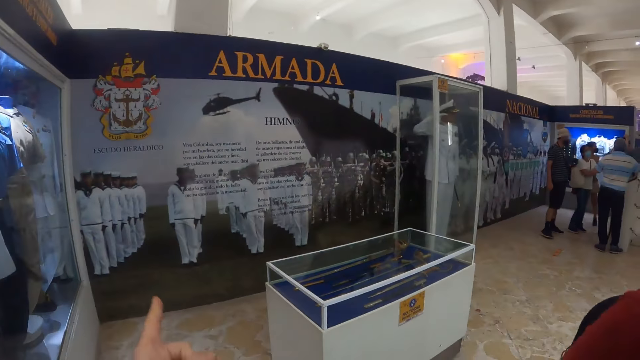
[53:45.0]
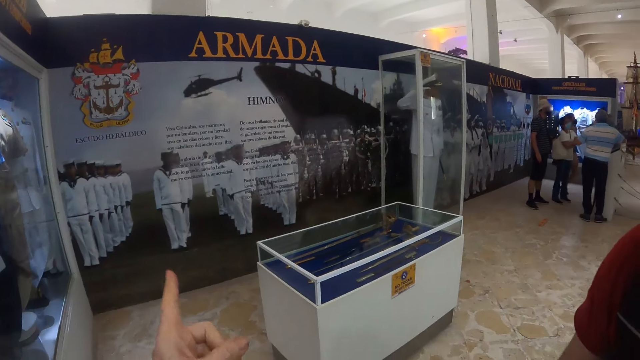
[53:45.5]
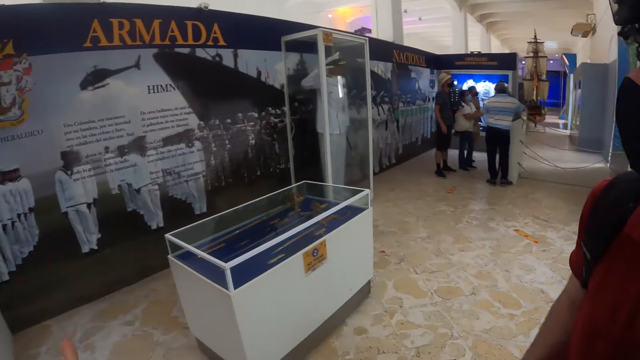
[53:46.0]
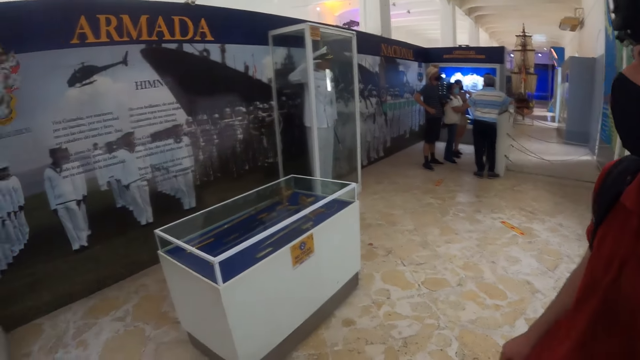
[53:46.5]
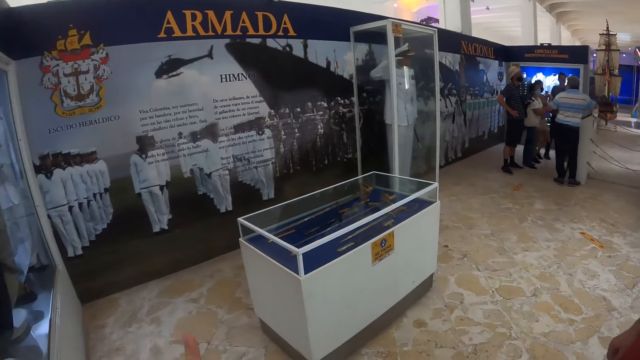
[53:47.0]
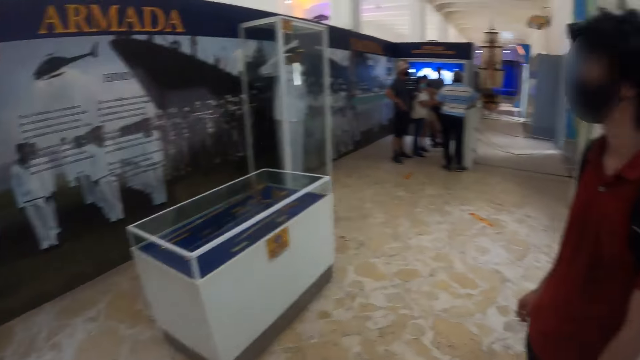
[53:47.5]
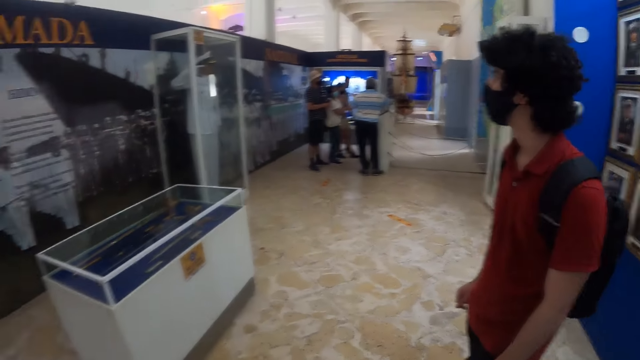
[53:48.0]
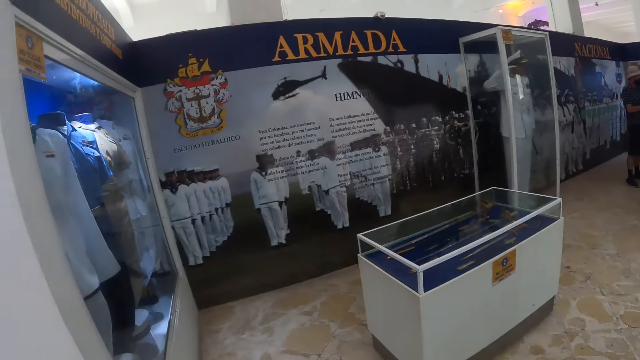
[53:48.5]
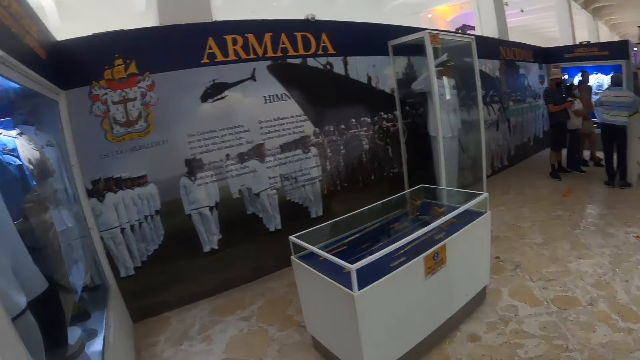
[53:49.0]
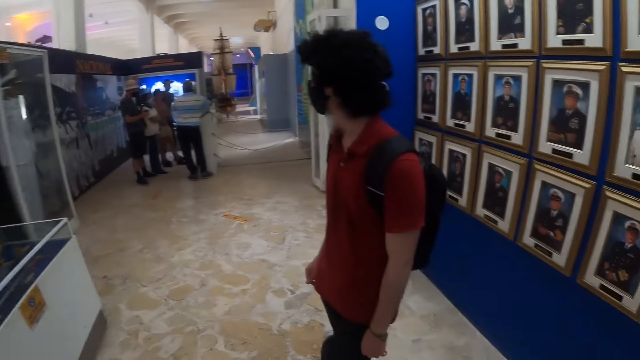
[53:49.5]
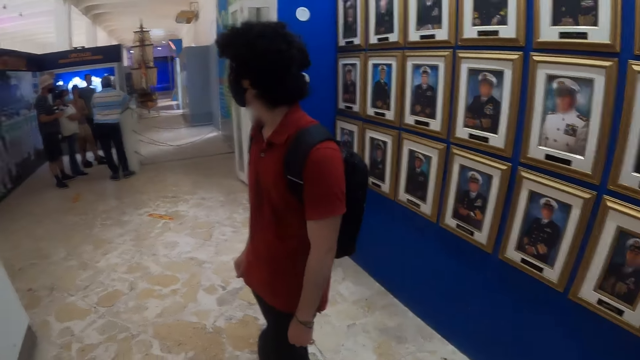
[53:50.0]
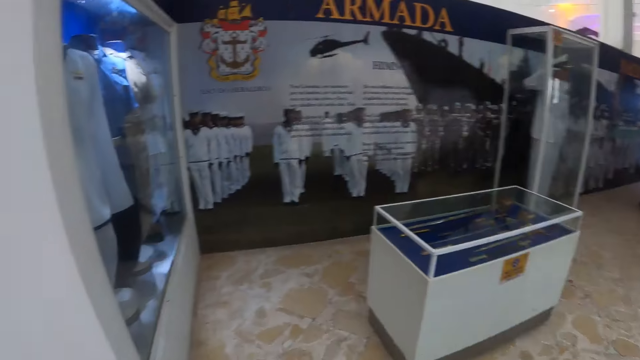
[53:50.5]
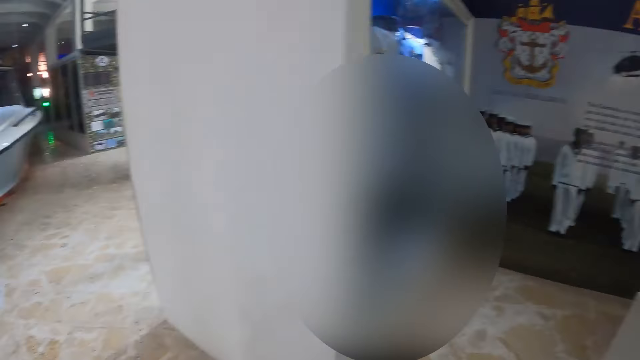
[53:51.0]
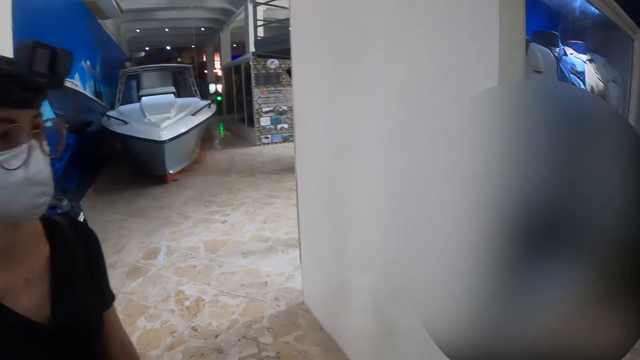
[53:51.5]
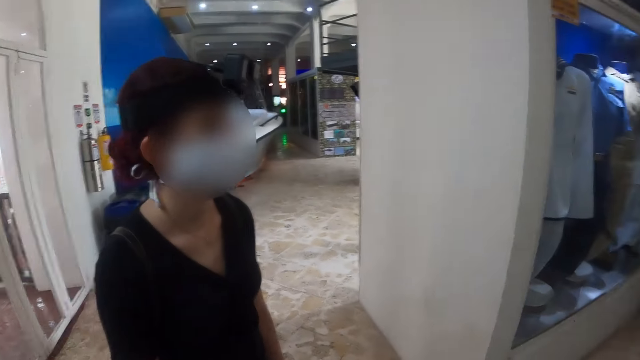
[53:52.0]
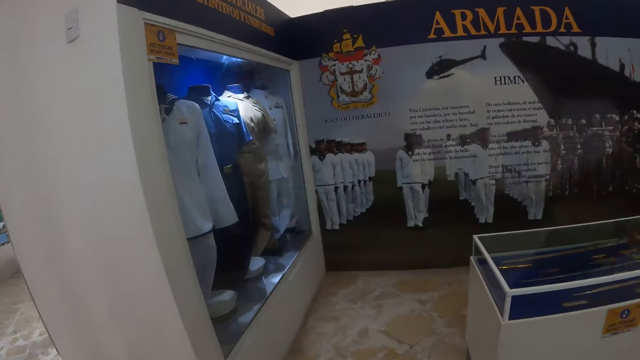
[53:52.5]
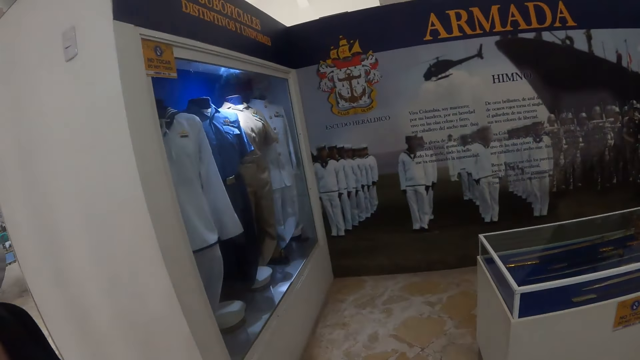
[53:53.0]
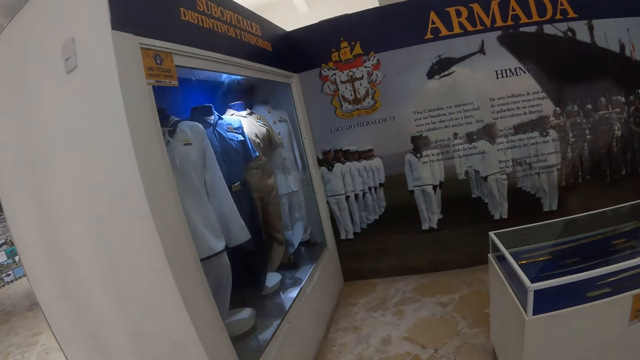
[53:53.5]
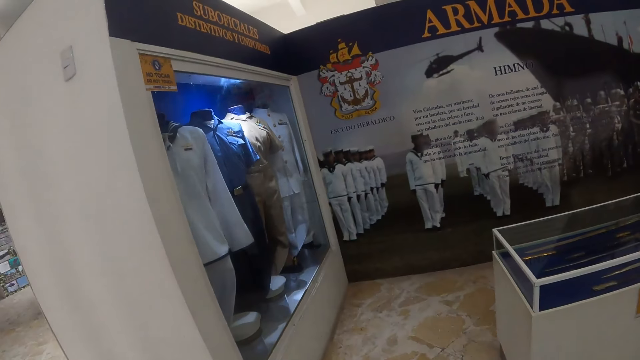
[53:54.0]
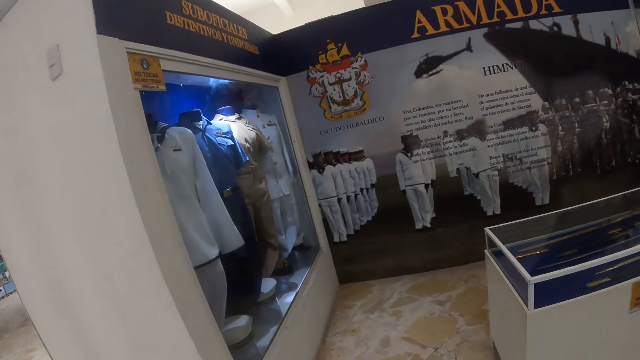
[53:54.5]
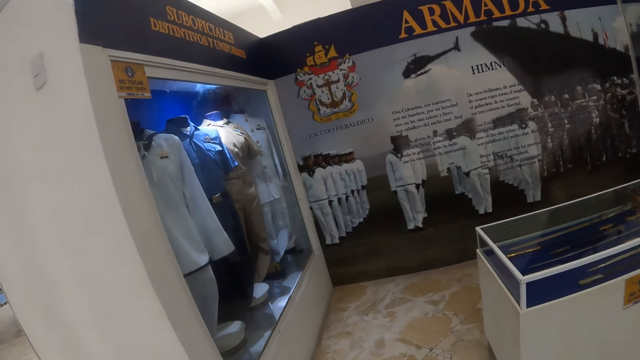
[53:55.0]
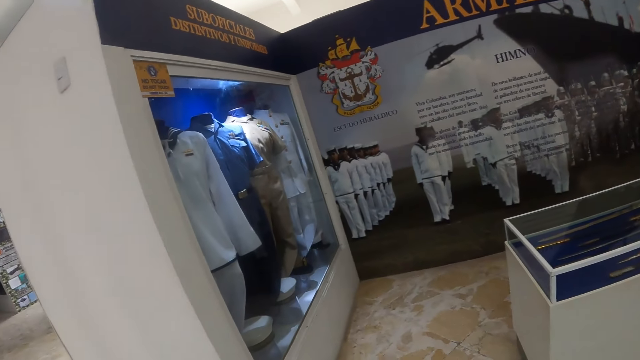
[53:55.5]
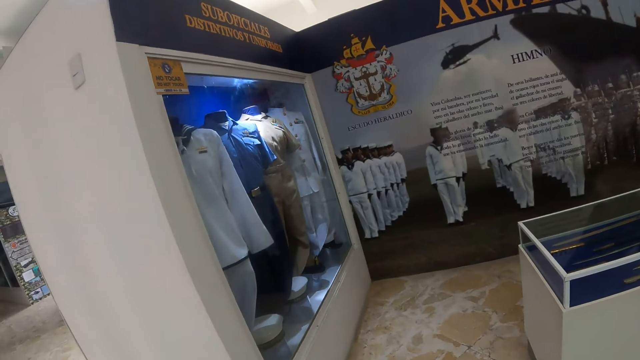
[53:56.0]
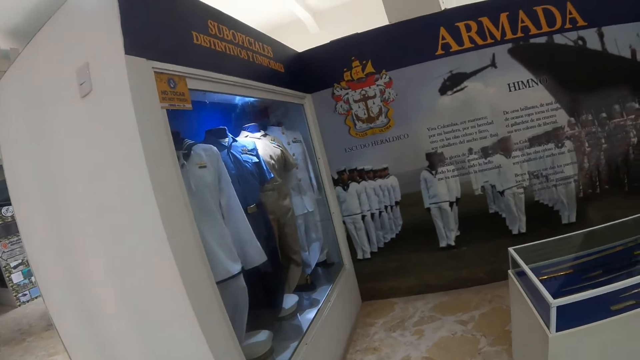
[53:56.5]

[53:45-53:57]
The camera wearer points around. They look around. They look at a person. They look around.

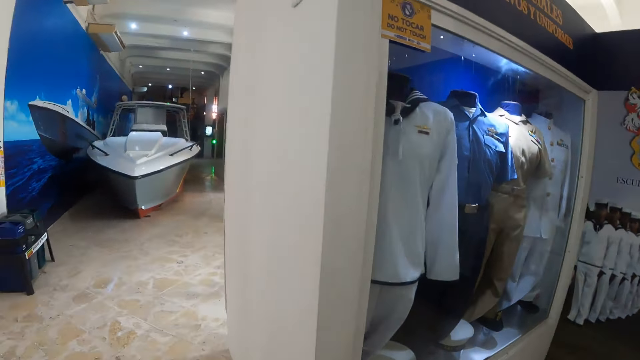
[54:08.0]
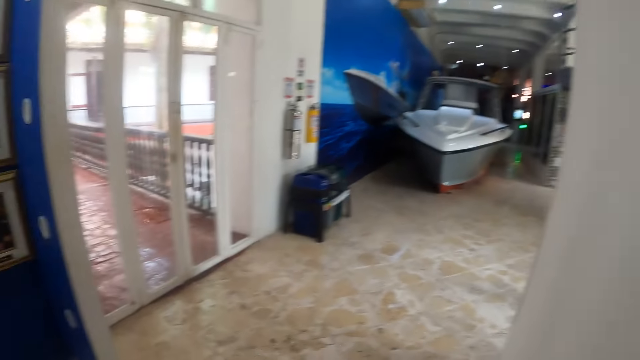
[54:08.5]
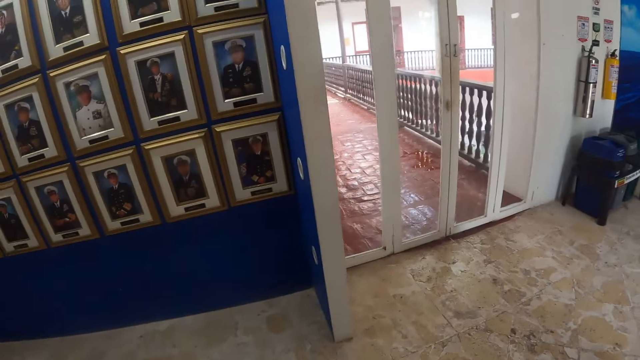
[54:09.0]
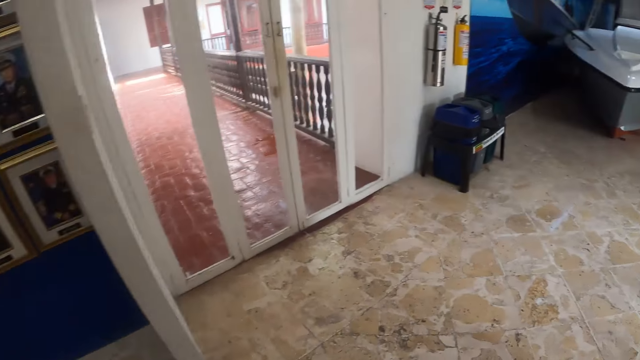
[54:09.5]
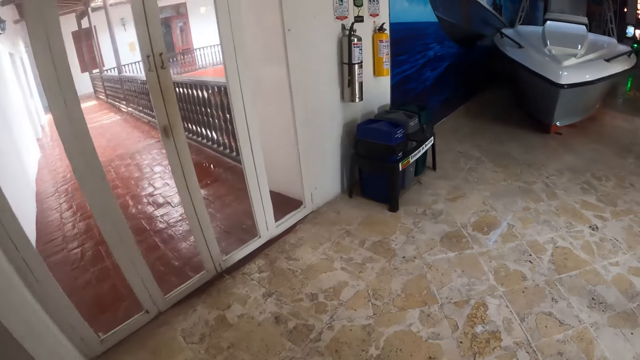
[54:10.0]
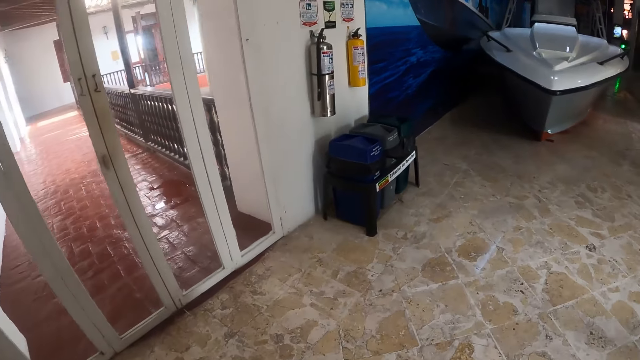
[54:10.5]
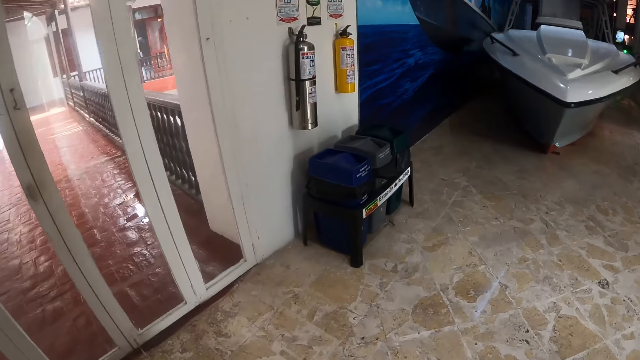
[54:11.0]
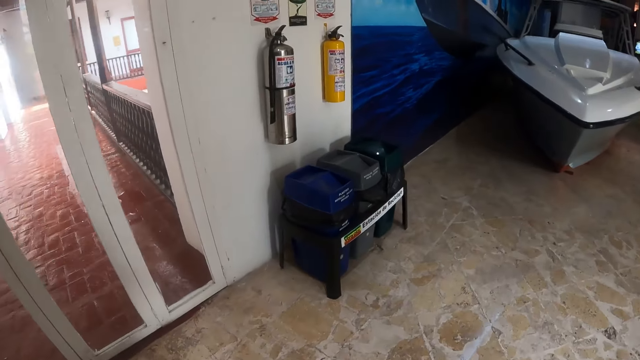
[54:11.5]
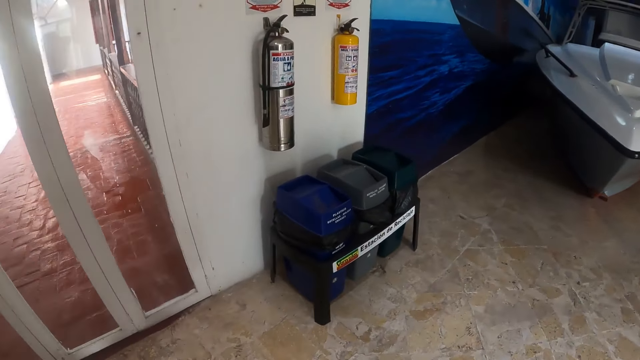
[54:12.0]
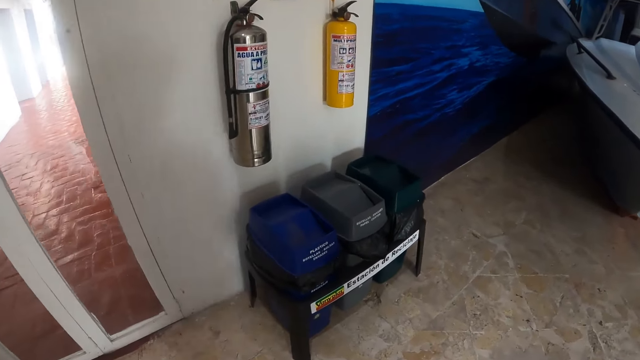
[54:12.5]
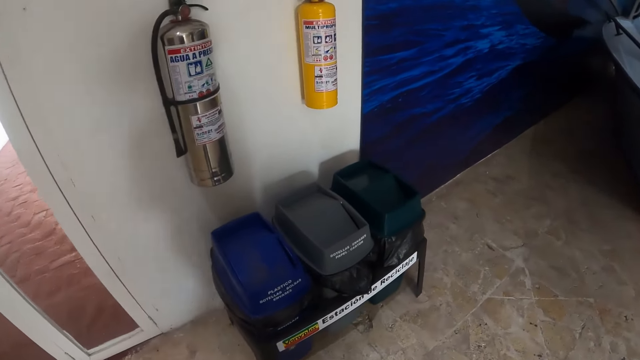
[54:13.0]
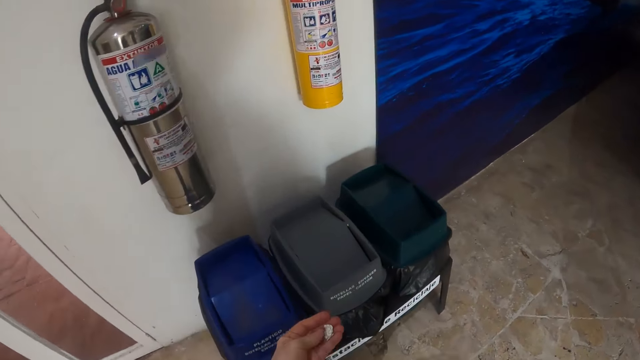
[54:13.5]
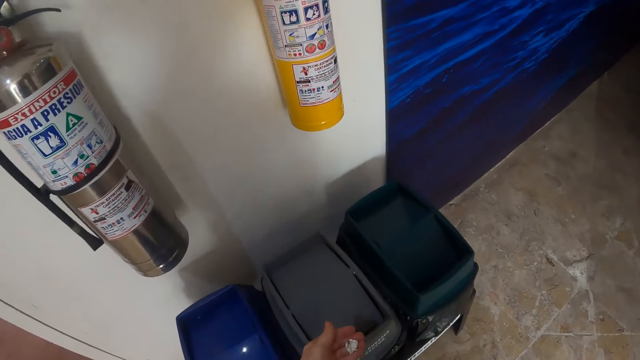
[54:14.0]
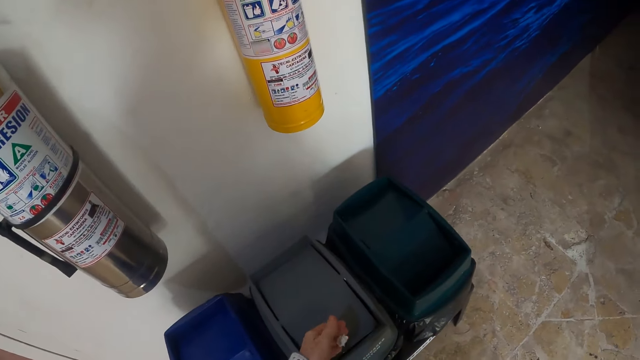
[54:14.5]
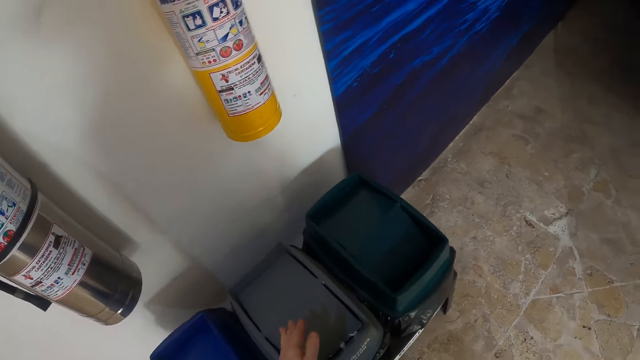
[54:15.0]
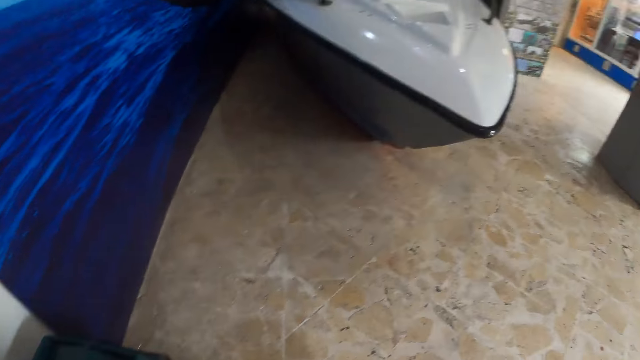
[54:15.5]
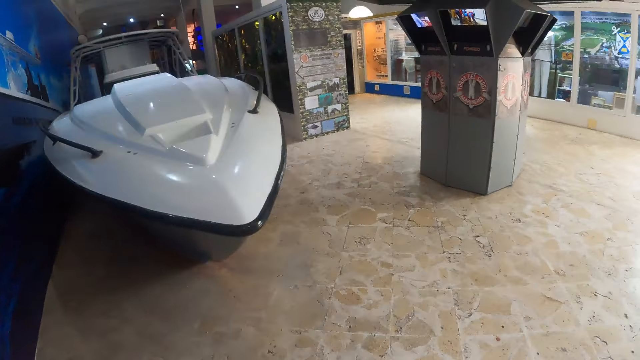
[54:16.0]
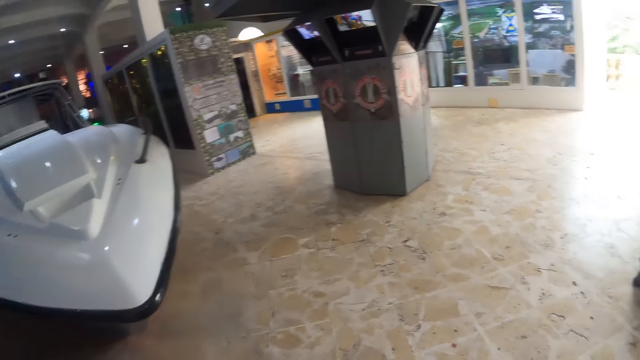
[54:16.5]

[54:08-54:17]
The camera wearer walks around. They touch the dustbin. They put dirt in the bin. They walk inside a mall.
